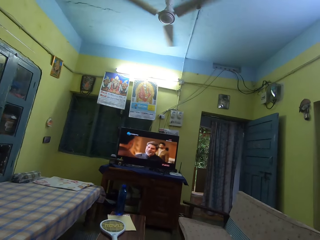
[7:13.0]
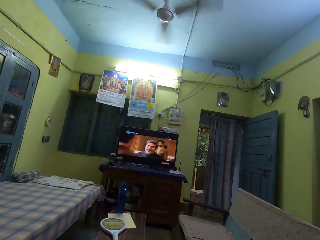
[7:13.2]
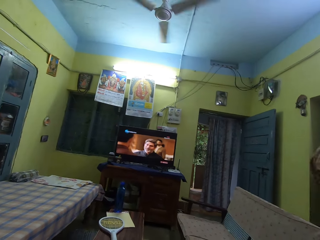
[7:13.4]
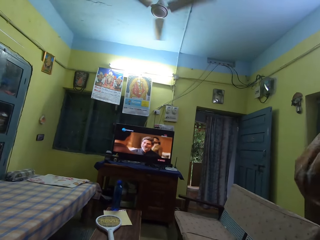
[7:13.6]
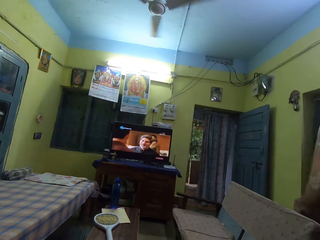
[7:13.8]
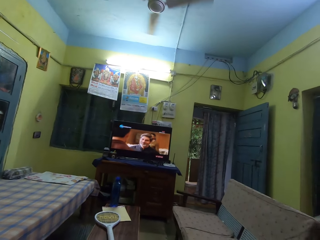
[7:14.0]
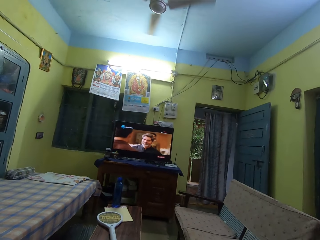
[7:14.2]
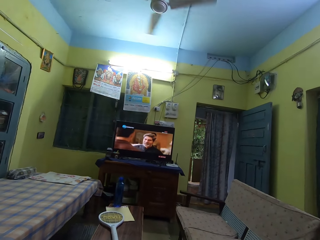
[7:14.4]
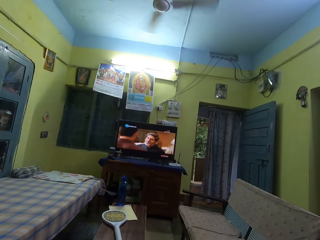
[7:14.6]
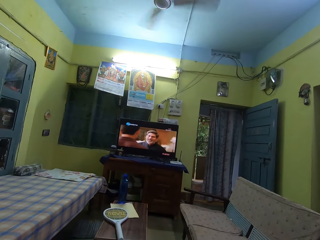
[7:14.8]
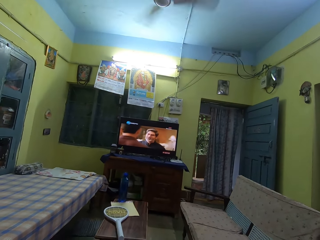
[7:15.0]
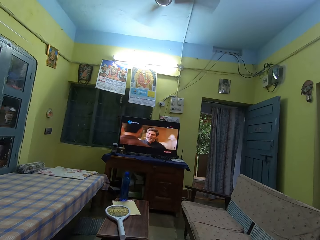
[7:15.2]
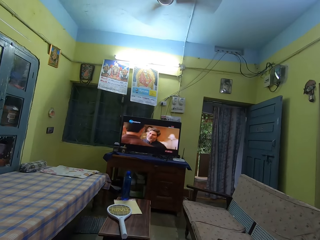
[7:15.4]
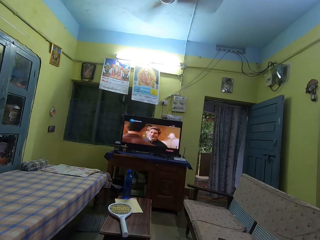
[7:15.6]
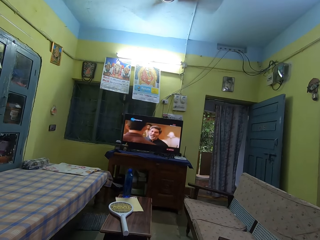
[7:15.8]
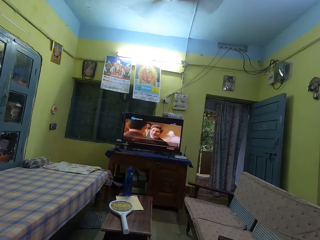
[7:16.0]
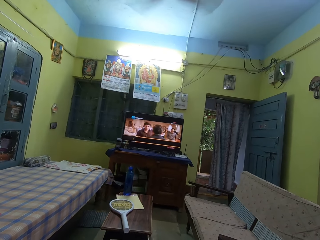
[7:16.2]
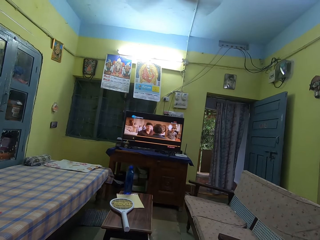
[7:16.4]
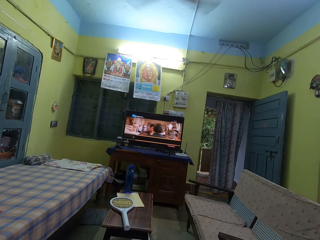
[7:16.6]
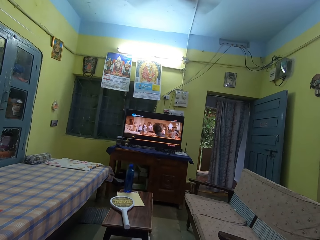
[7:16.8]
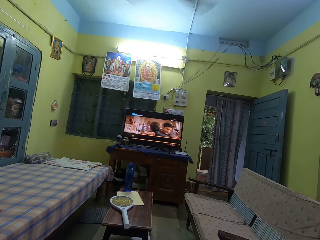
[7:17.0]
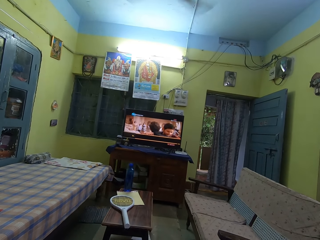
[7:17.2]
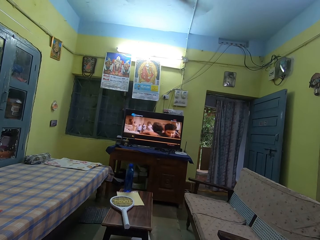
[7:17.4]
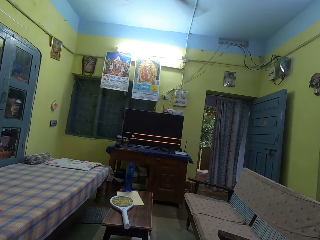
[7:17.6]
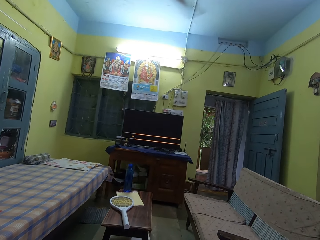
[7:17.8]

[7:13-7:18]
The camera wearer watches the television.

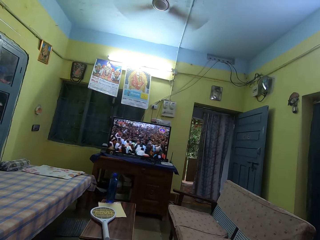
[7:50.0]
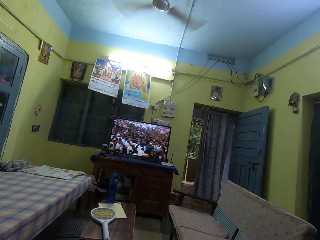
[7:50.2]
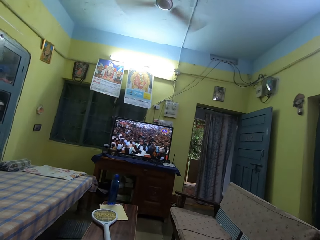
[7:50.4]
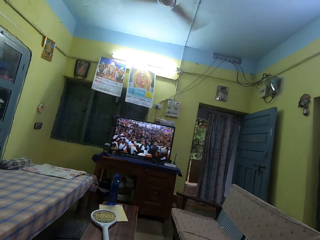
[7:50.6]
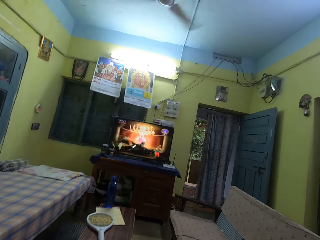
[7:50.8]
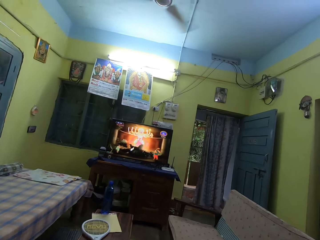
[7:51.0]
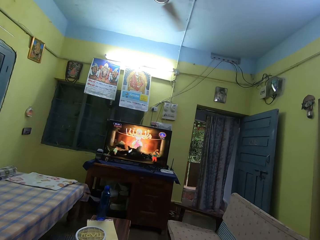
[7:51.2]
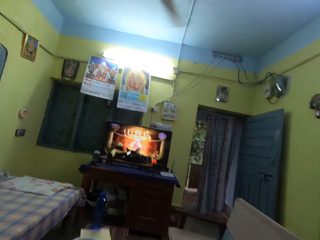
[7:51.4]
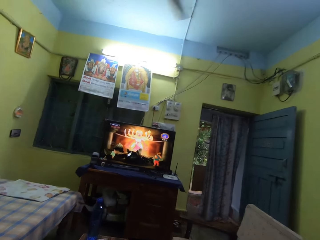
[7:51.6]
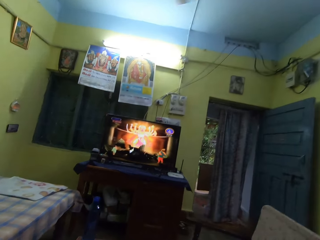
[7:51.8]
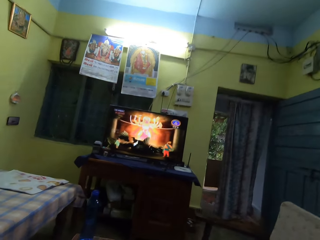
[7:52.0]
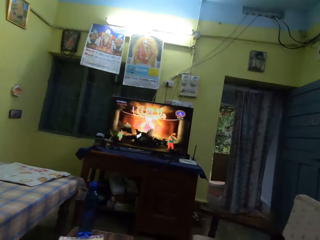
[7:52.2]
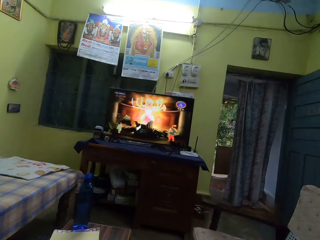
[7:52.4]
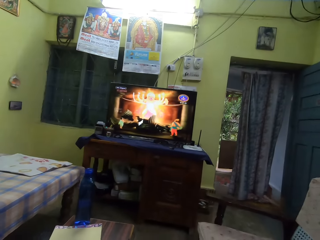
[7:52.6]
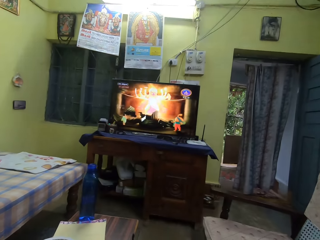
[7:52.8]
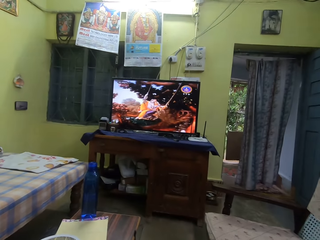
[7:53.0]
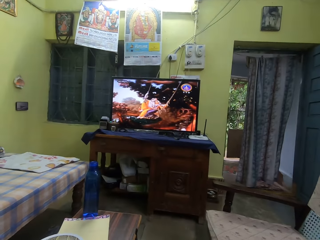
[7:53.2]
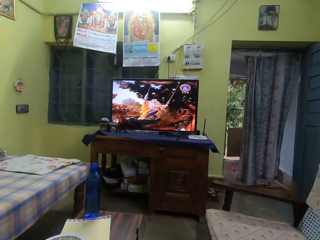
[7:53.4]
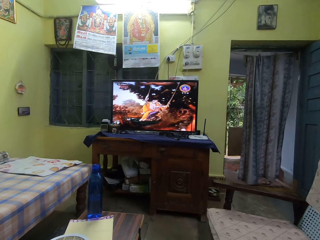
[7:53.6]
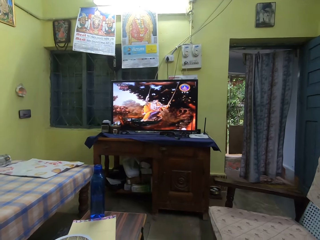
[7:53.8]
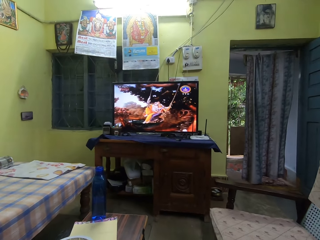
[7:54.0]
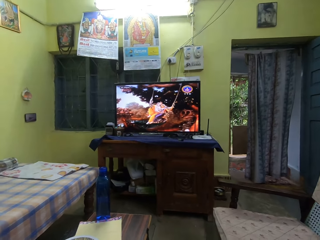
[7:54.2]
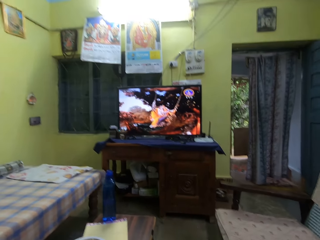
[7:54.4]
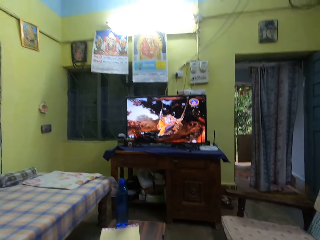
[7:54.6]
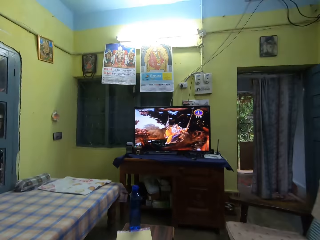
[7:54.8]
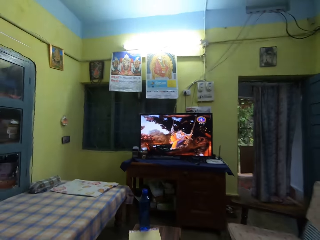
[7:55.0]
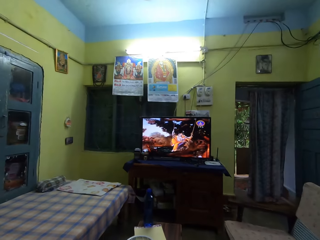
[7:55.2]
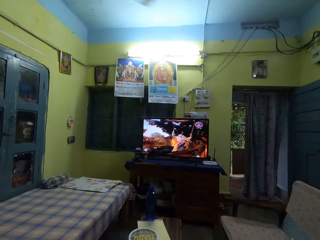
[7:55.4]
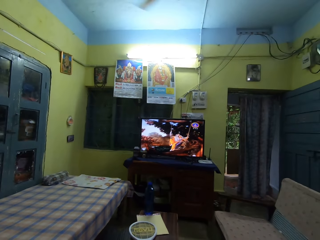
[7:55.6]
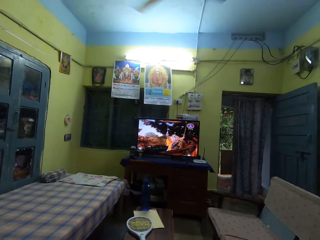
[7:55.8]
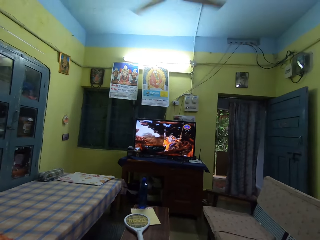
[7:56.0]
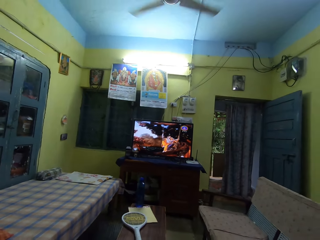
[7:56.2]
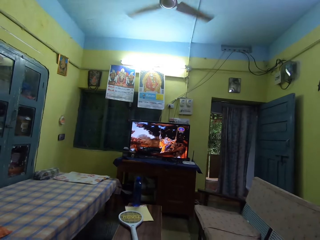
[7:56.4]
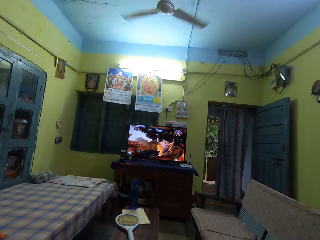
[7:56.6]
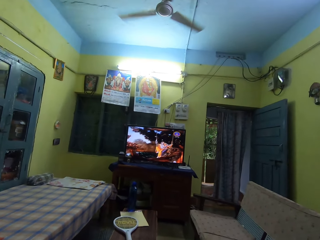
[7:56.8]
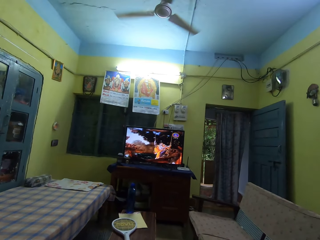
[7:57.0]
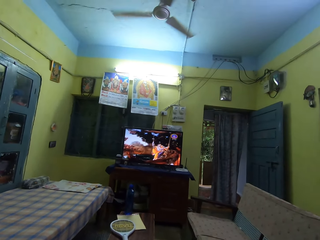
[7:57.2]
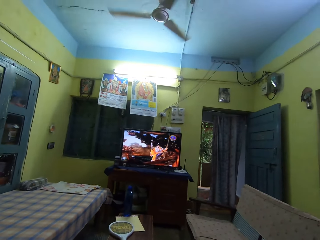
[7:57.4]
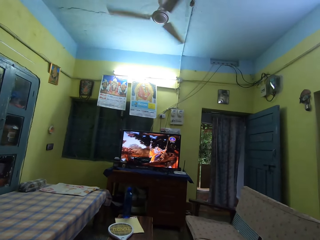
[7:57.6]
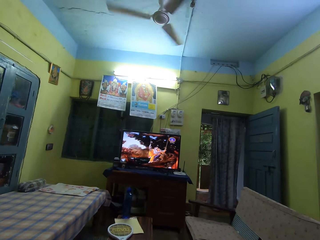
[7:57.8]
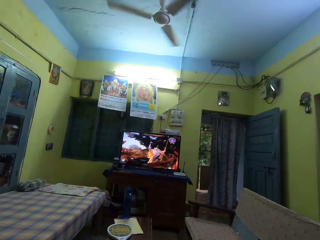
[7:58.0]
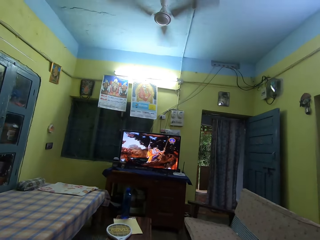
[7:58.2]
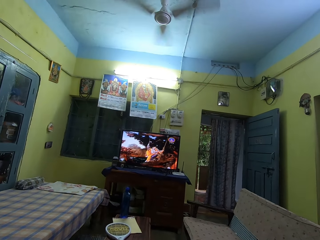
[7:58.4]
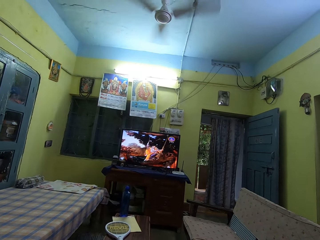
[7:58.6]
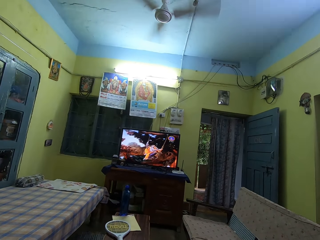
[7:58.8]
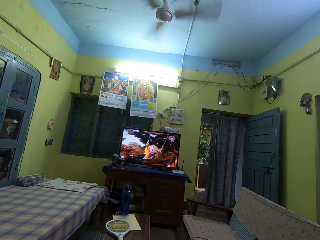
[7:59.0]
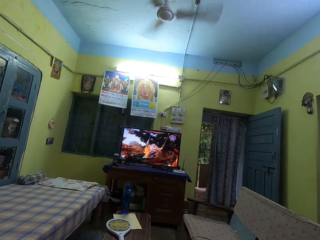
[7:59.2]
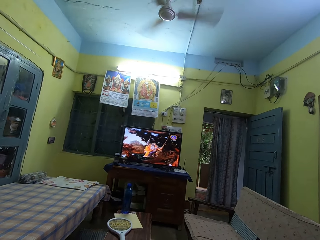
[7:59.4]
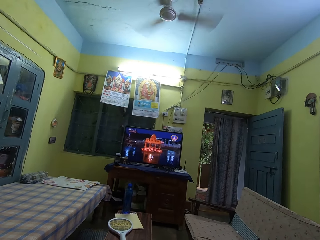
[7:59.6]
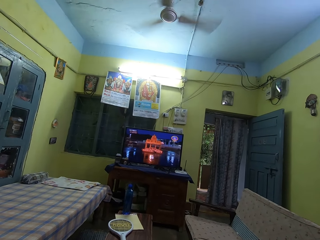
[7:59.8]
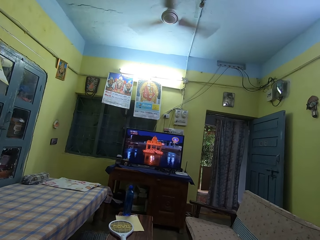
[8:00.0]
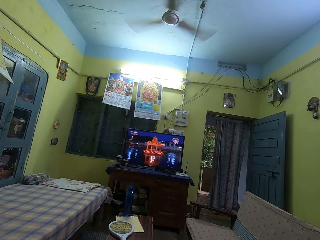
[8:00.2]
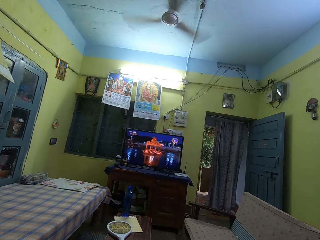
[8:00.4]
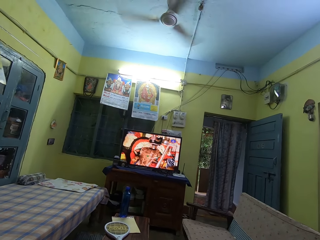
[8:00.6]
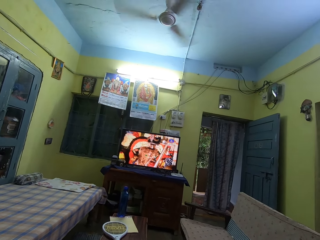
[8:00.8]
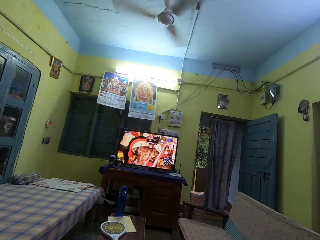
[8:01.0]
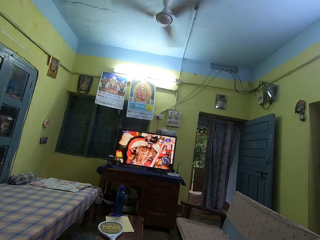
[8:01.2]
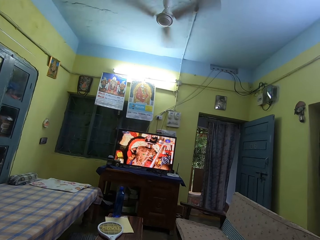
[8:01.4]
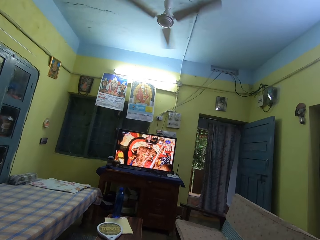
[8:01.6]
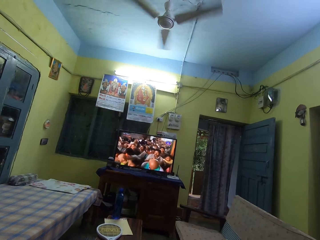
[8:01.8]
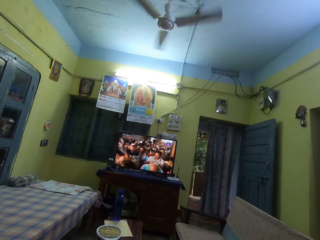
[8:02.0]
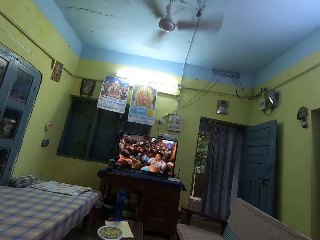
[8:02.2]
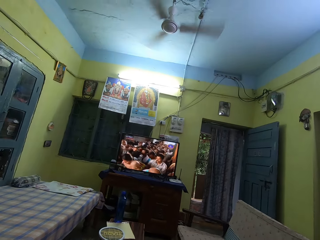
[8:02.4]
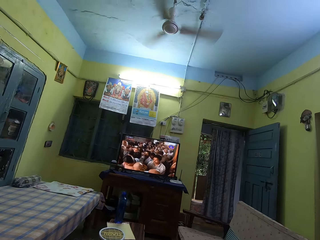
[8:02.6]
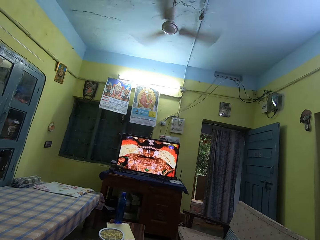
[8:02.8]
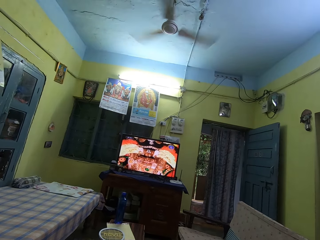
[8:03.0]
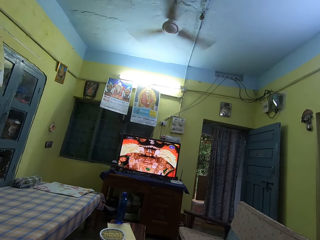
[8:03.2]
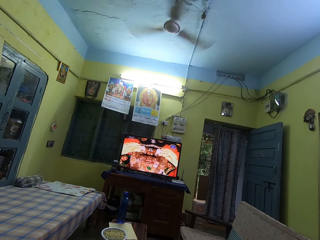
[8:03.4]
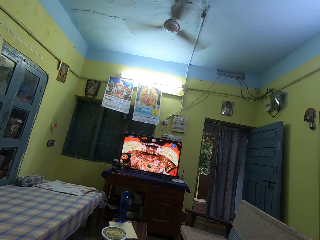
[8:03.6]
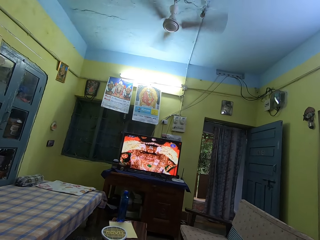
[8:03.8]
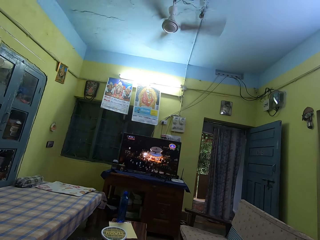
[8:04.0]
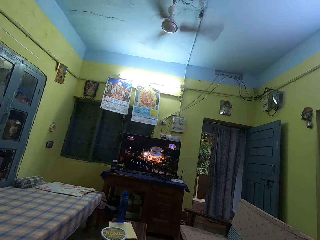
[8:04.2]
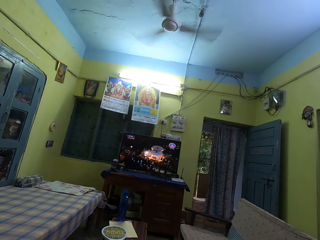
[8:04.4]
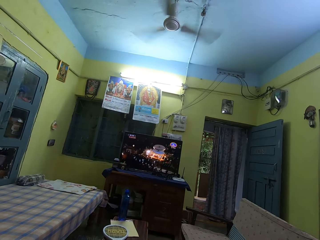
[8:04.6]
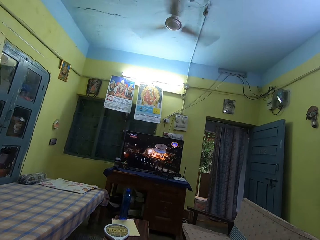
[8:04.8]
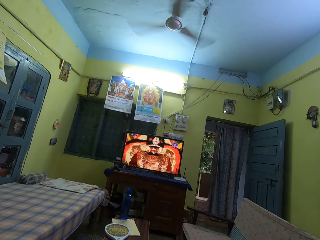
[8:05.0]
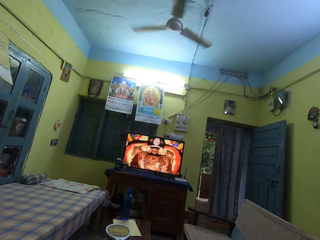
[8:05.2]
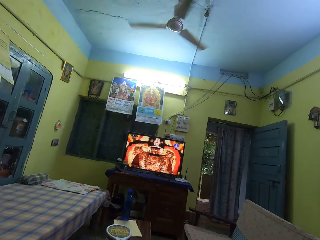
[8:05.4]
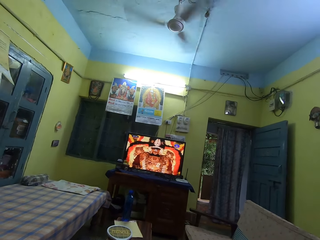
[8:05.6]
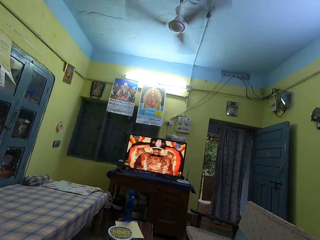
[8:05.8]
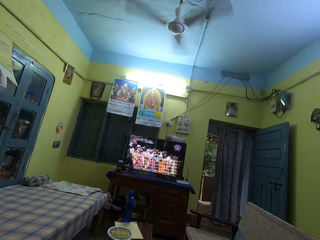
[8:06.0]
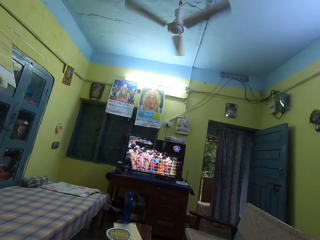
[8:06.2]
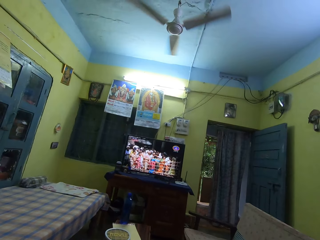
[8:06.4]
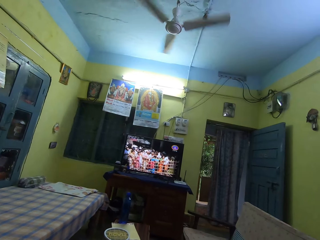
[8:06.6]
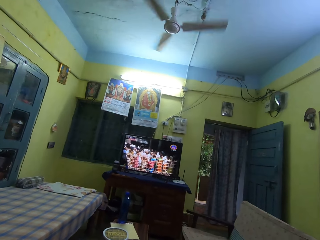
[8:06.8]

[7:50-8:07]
The camera wearer moves. They watch the television.
